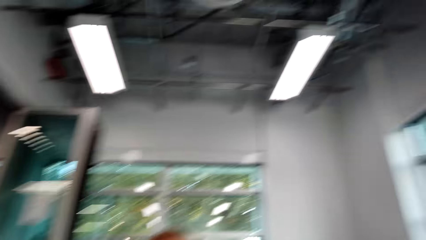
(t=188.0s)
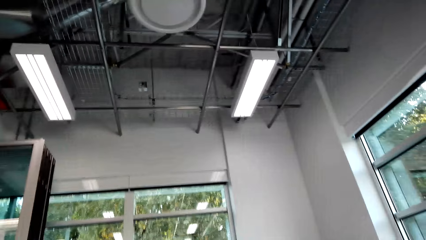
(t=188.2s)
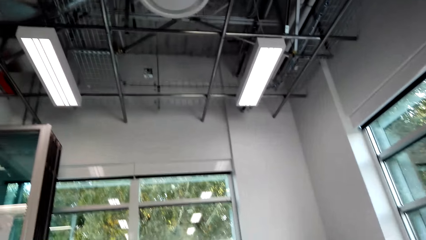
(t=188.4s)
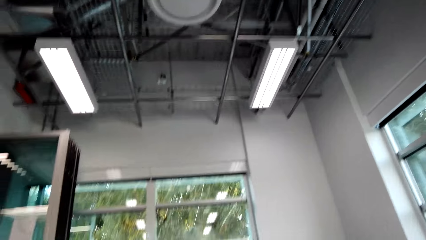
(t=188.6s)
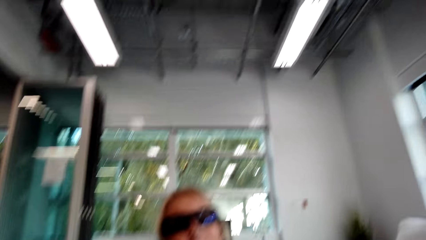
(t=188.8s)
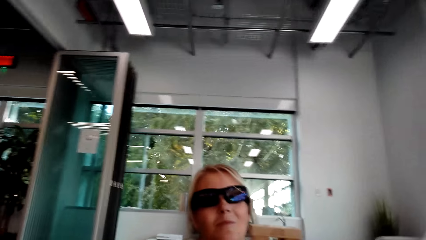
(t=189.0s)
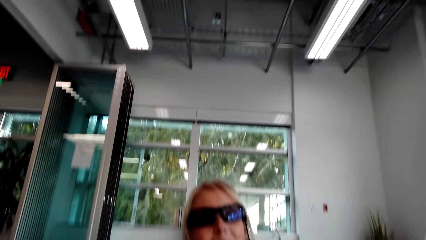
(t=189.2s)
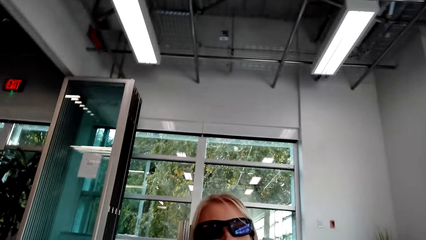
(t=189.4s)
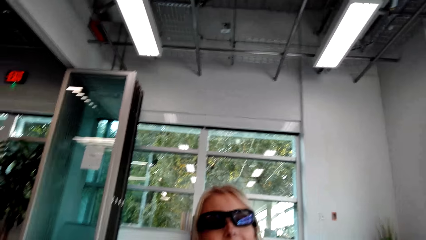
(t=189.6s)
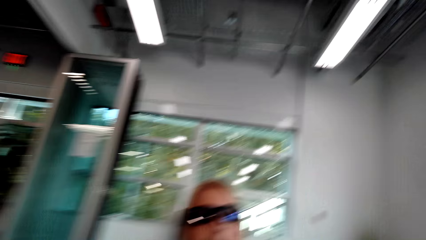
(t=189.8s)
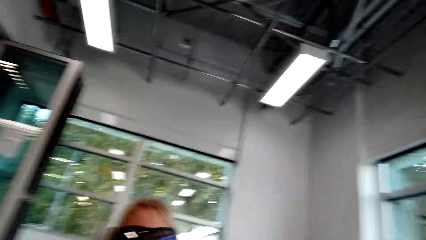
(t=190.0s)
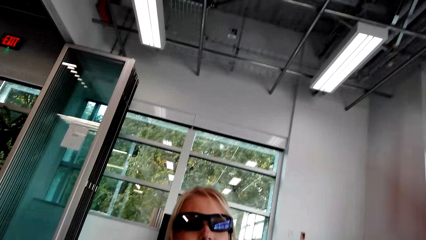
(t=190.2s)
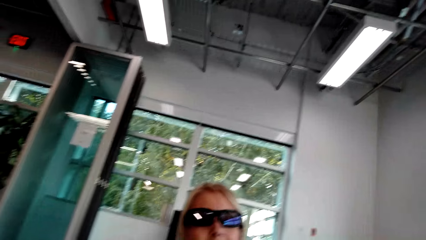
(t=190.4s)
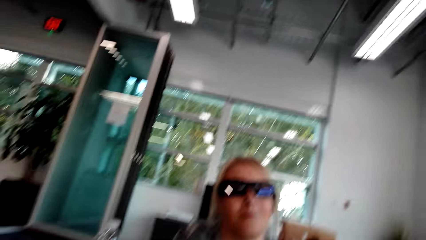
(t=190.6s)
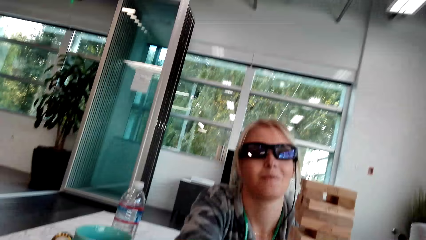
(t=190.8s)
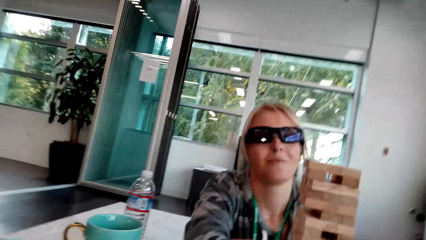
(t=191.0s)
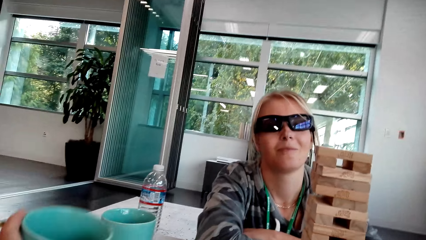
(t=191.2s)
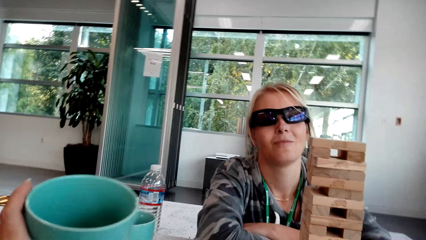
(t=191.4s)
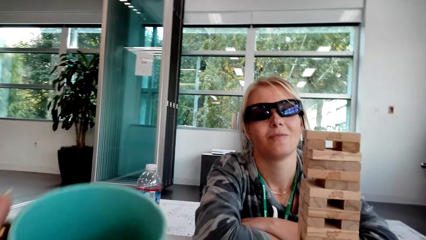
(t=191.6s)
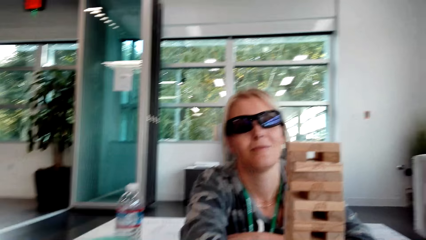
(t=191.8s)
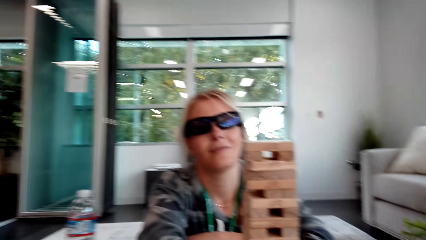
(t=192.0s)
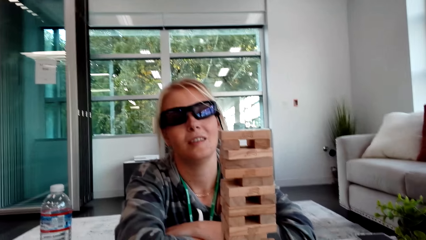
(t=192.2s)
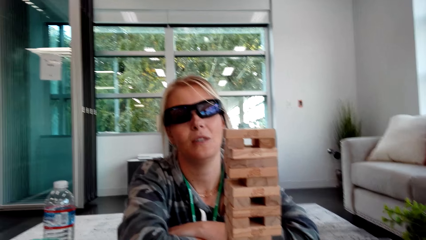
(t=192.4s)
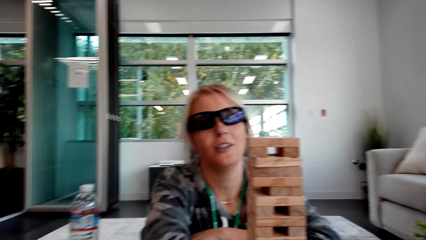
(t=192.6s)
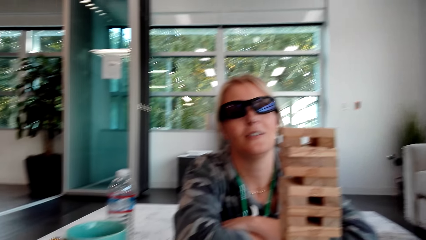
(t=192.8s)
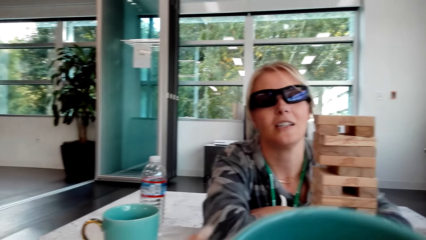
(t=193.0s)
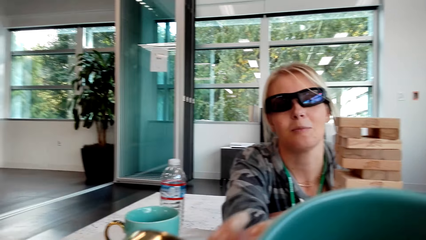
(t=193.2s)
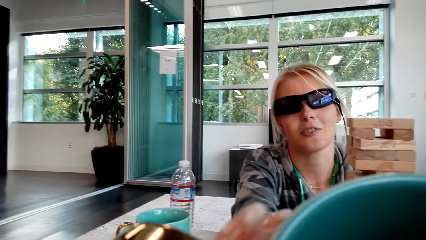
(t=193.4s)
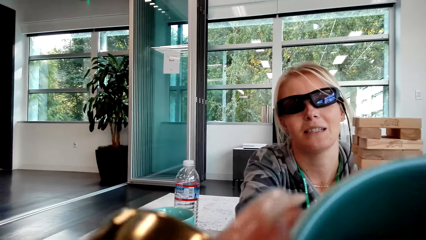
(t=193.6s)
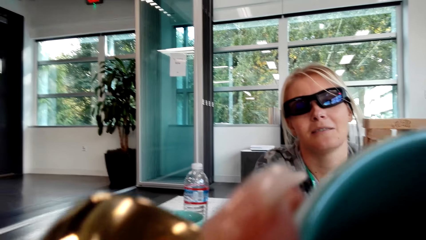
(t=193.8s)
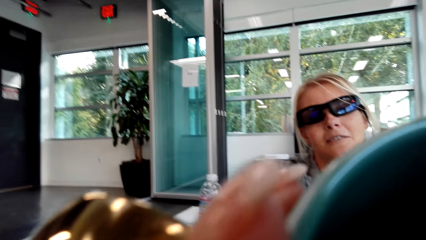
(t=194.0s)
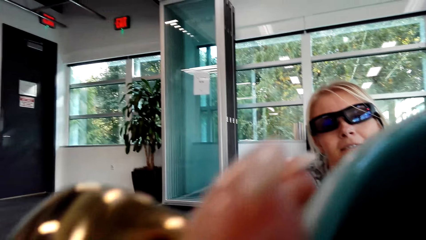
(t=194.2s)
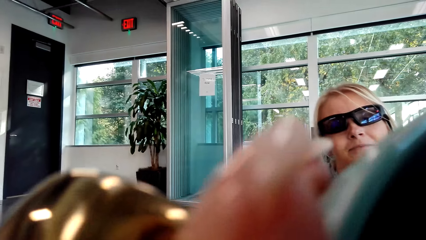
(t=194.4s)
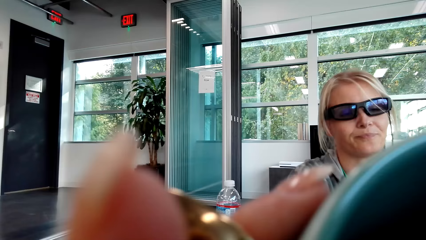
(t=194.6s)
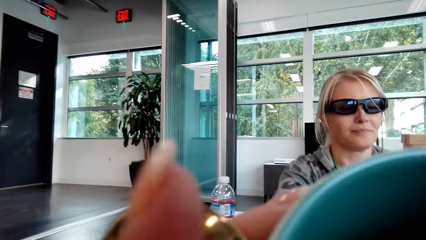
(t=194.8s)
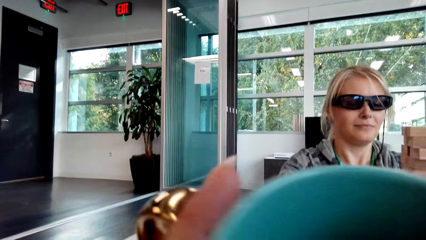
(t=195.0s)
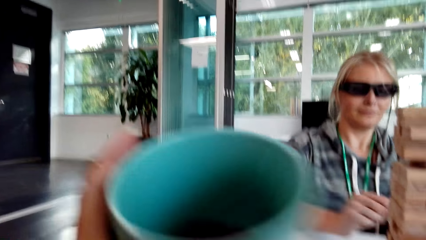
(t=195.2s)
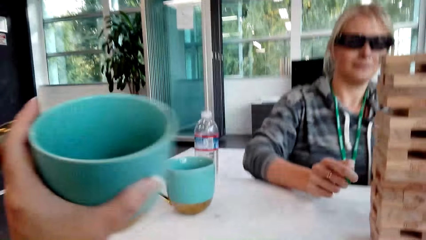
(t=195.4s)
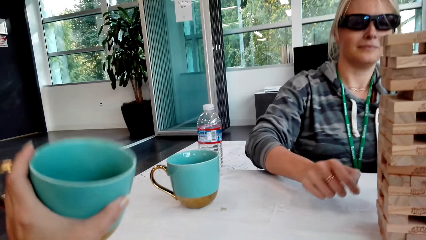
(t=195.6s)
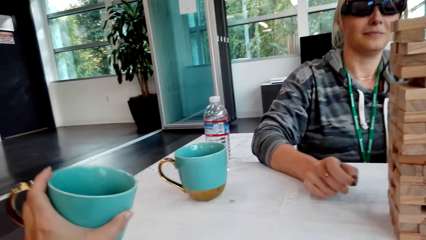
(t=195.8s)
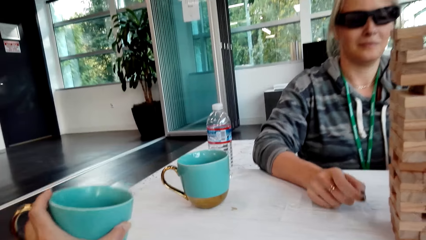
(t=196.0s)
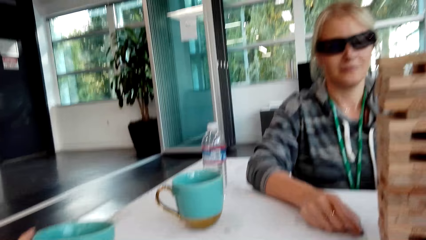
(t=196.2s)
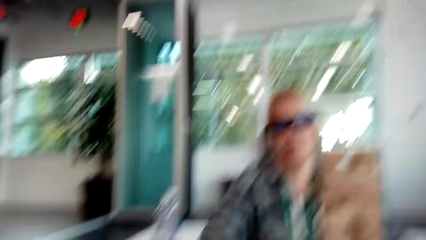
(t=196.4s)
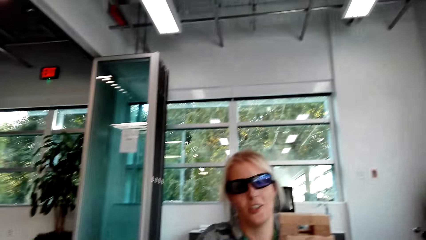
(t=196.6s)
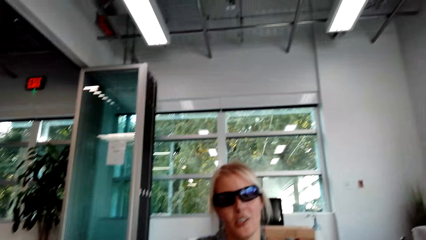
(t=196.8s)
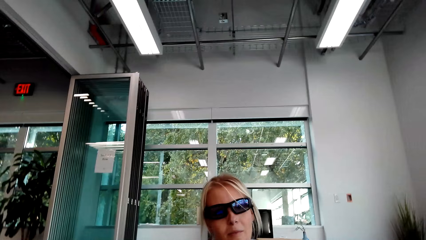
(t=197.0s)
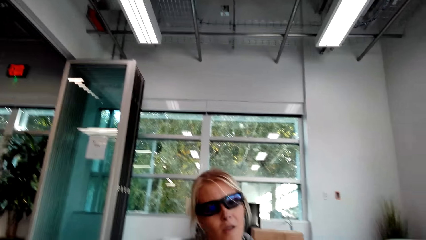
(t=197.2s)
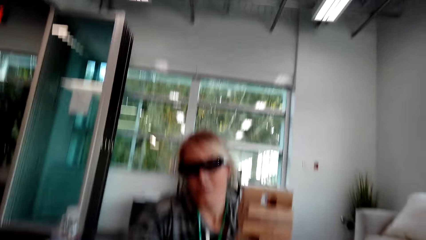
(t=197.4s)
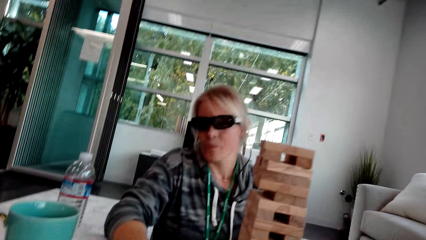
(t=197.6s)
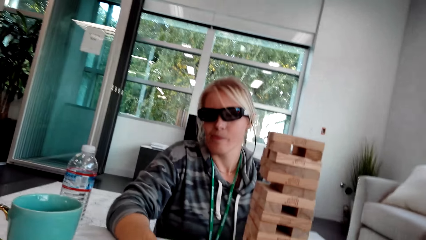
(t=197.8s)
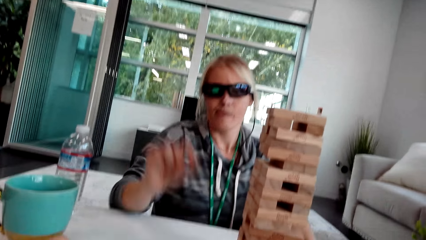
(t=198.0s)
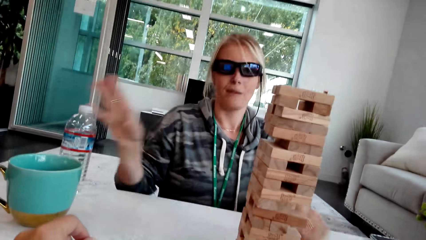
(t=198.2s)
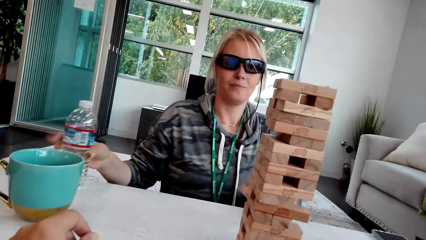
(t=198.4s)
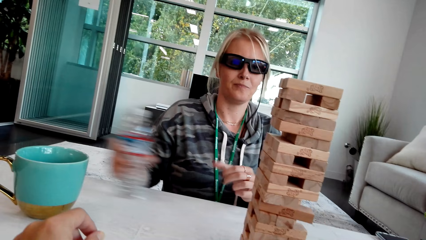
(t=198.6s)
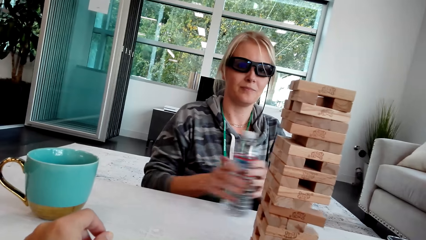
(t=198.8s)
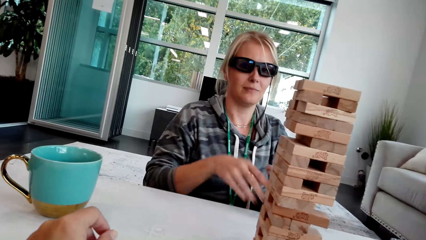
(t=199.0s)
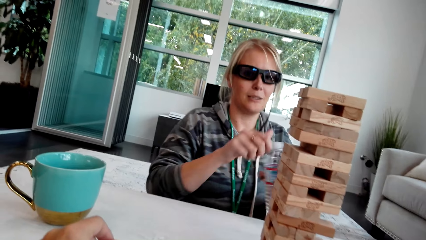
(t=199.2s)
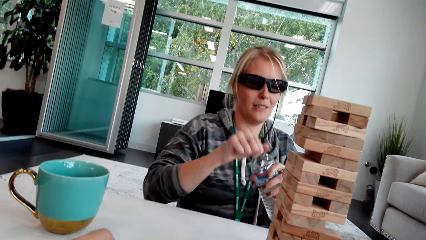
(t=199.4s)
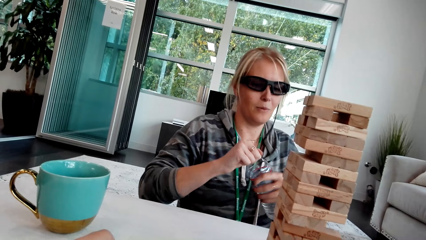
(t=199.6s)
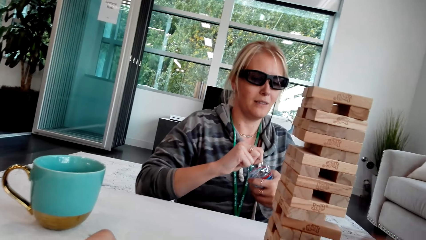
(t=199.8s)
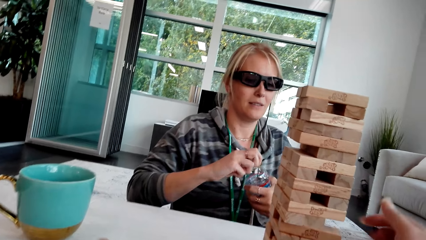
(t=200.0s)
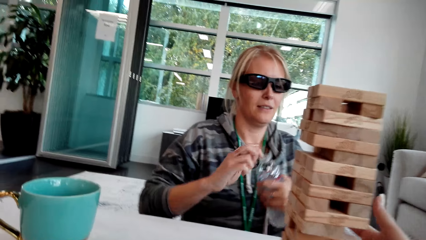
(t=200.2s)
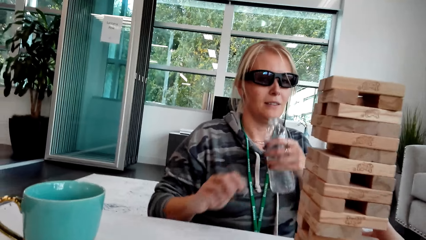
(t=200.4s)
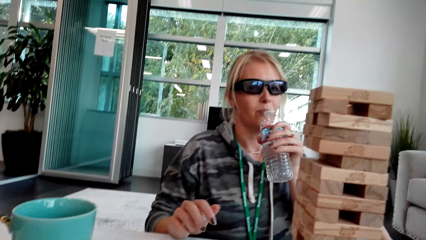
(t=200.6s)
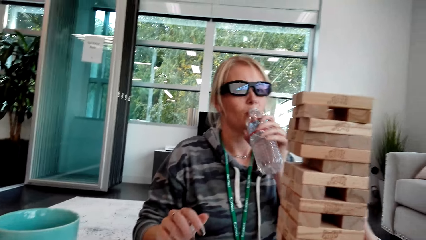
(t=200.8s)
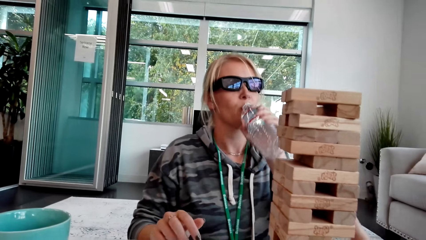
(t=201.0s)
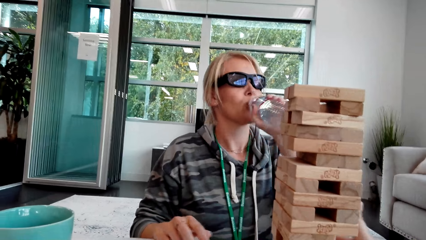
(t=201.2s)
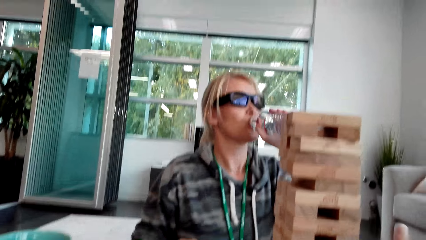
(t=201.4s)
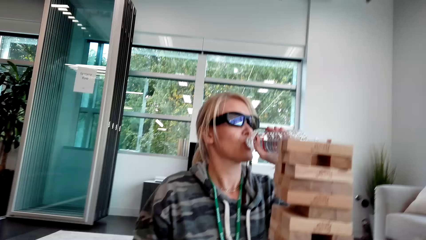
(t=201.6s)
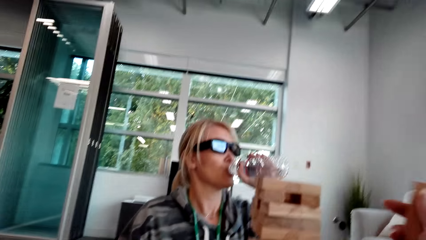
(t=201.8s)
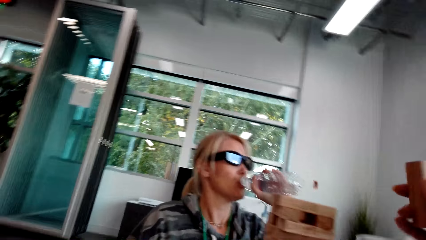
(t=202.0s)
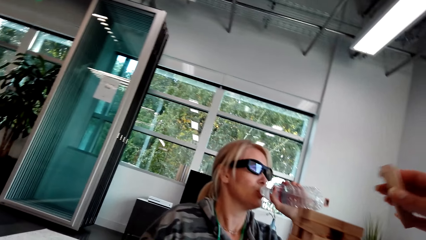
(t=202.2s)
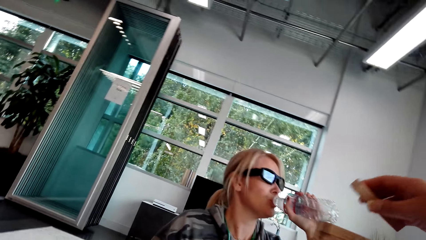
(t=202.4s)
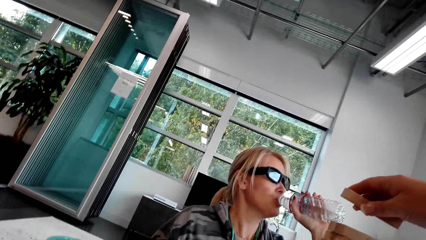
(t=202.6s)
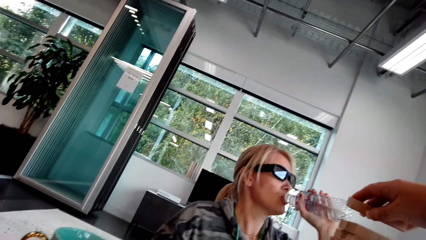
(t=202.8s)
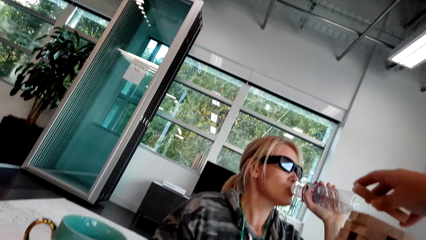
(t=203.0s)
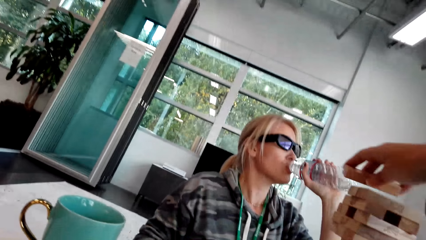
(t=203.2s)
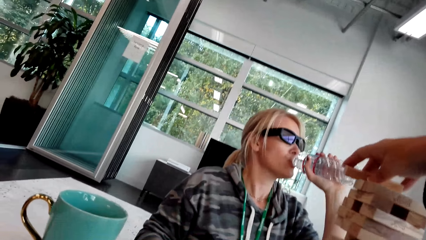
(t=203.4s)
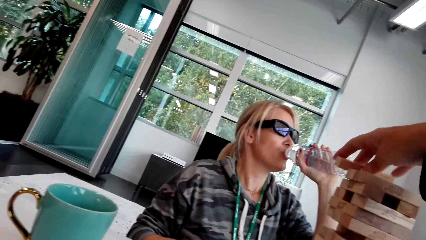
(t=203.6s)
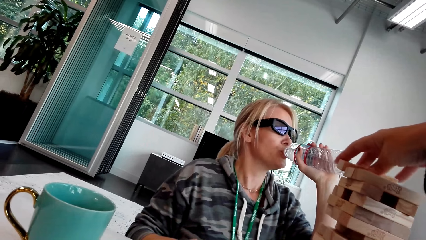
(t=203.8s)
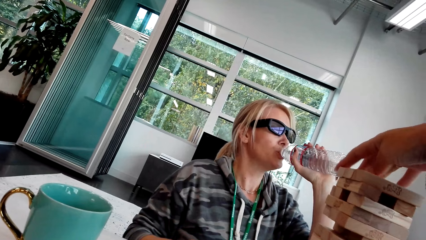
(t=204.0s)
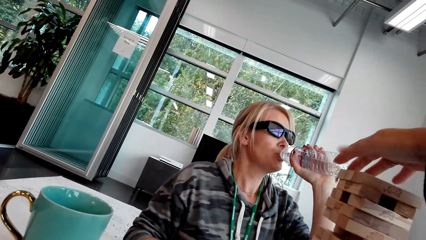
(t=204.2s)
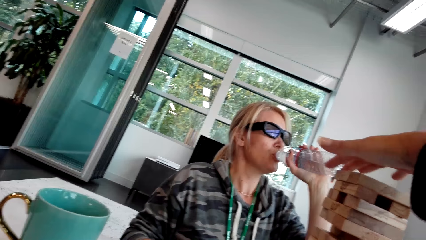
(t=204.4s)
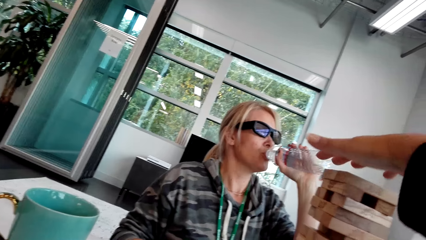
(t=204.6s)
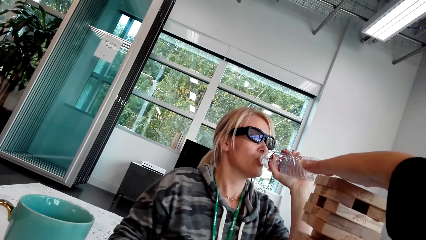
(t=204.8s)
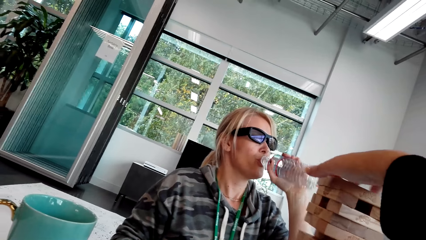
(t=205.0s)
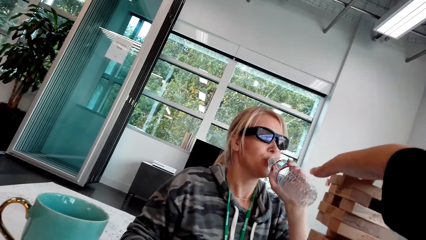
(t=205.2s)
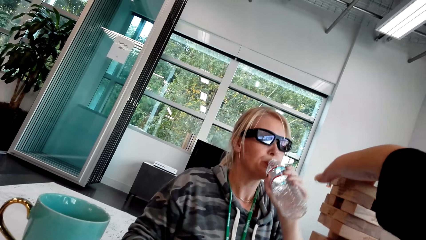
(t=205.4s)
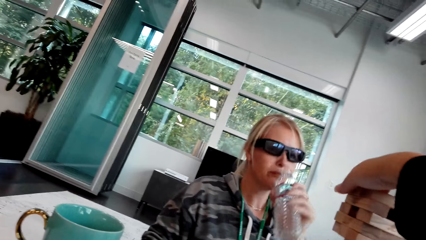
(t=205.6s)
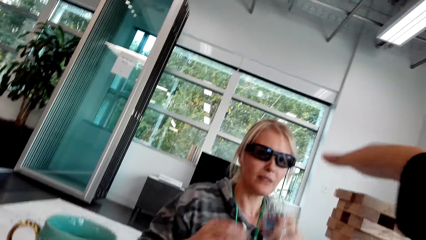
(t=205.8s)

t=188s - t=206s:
The camera wearer looks around. A woman talks. The camera wearer picks up the cup and drinks the coffee from the cup. They put the cup on the table. The woman talks, picks up the bottle, moves the bottle on the table, opens the bottle and drinks the water. The camera wearer places the block on other blocks.
